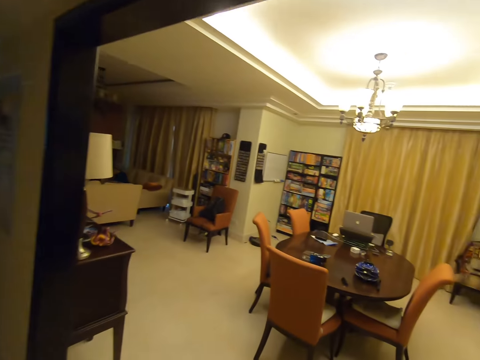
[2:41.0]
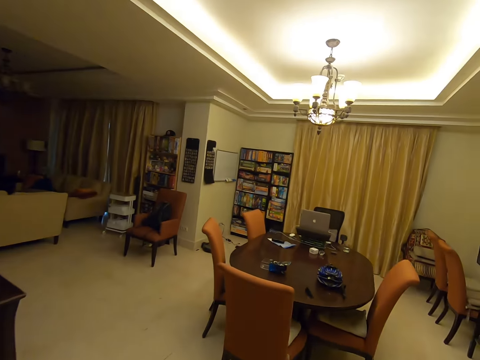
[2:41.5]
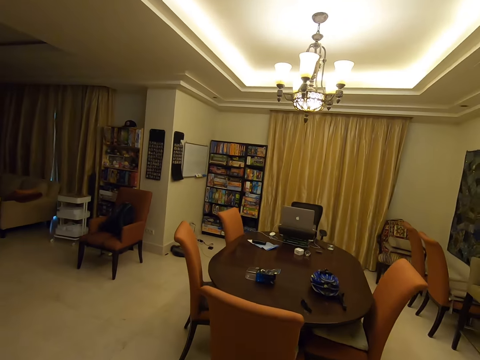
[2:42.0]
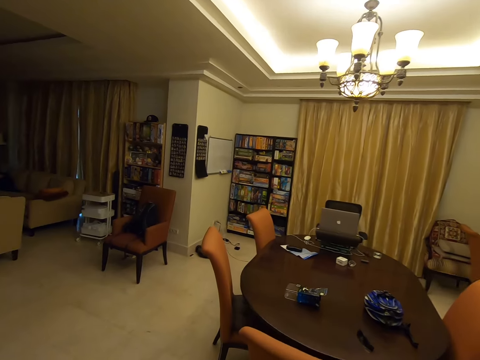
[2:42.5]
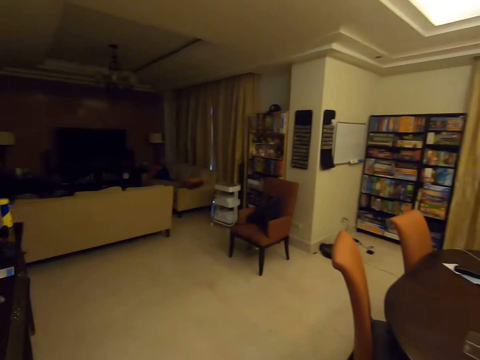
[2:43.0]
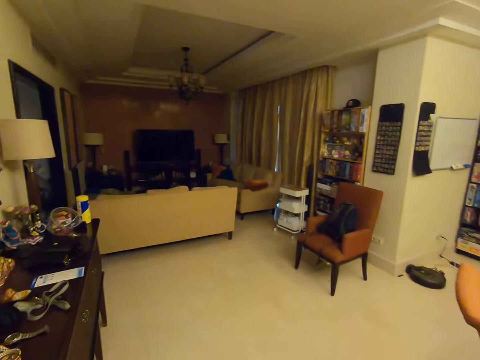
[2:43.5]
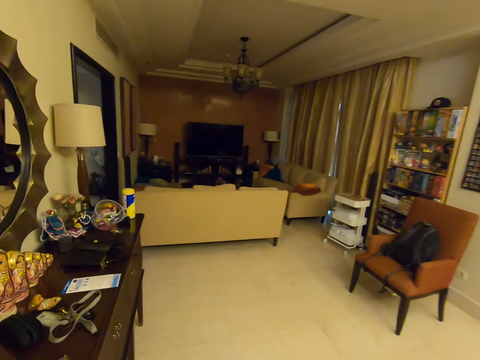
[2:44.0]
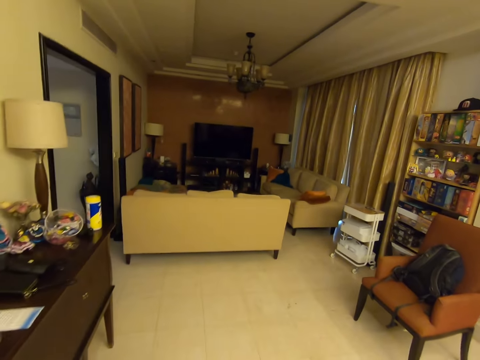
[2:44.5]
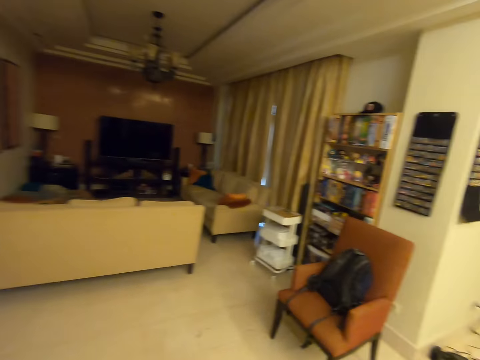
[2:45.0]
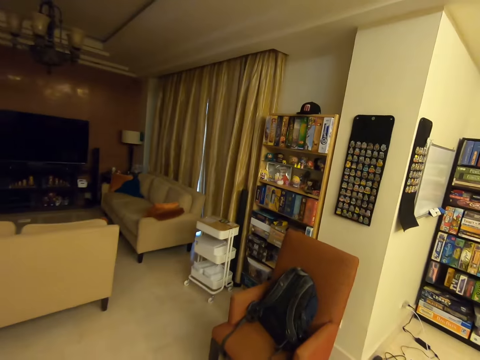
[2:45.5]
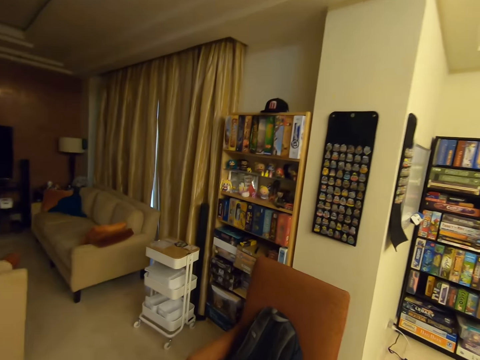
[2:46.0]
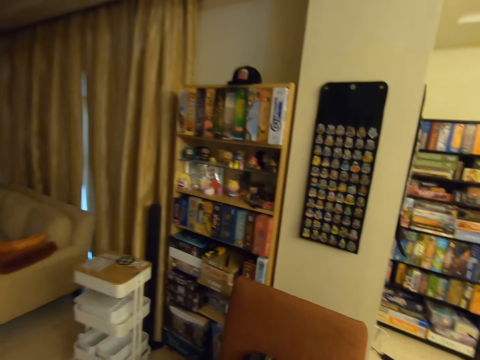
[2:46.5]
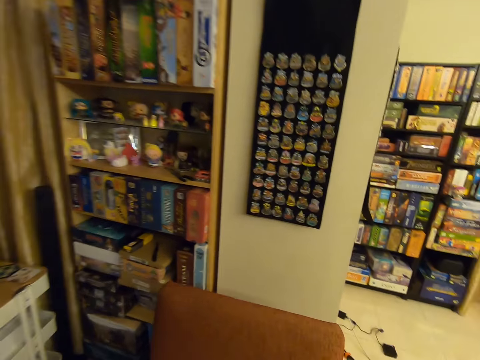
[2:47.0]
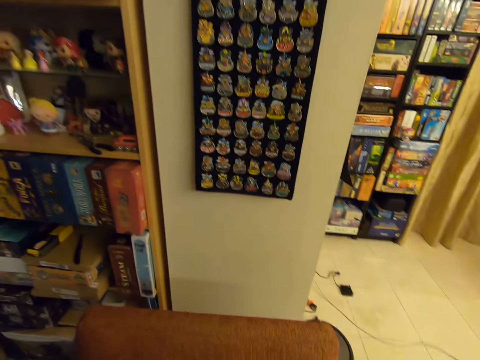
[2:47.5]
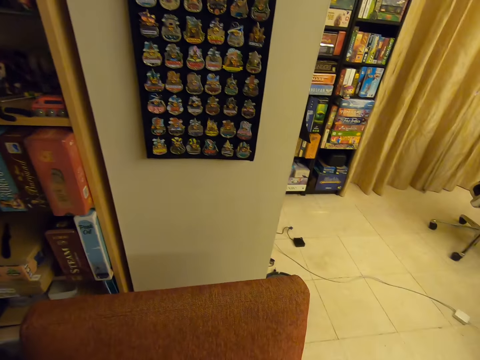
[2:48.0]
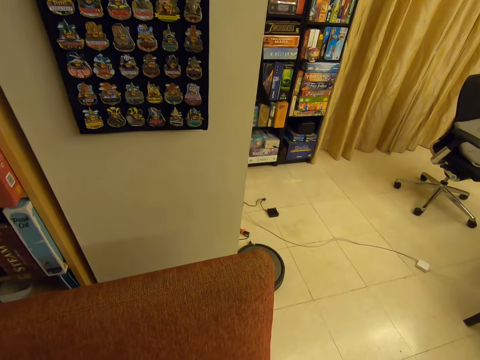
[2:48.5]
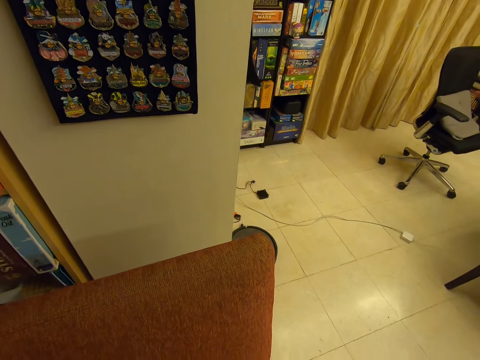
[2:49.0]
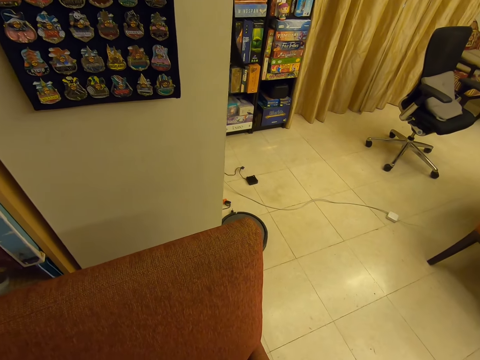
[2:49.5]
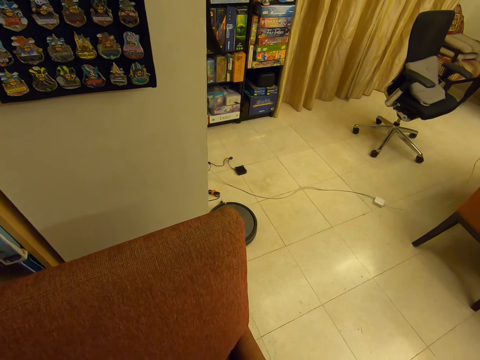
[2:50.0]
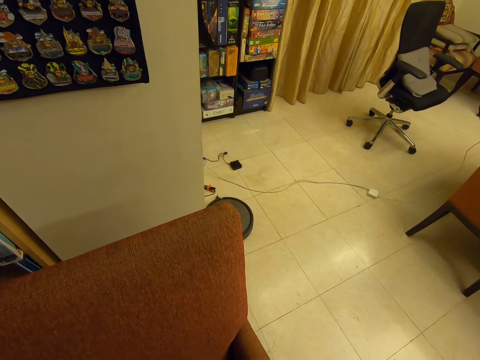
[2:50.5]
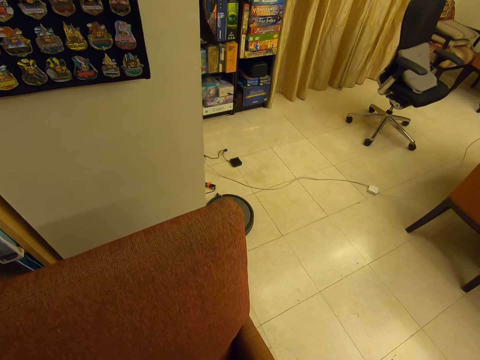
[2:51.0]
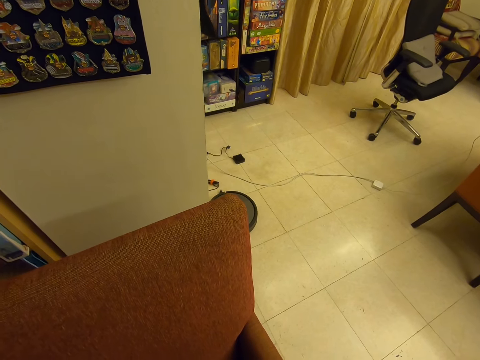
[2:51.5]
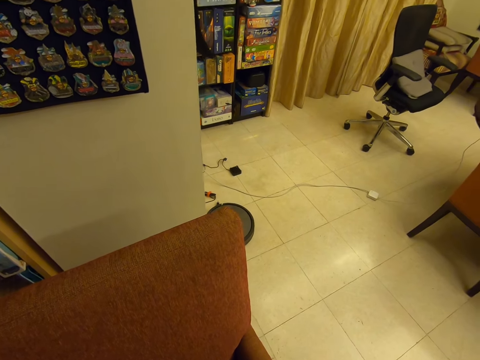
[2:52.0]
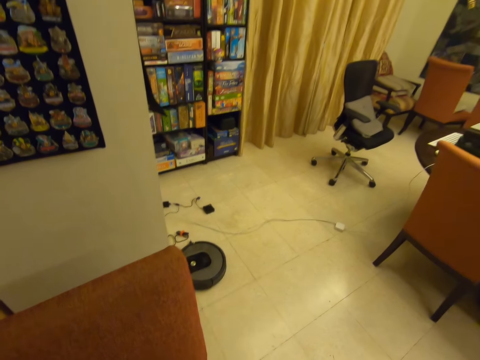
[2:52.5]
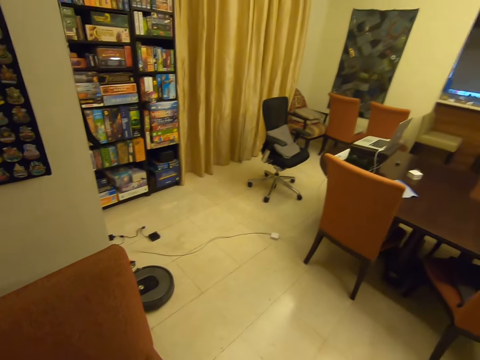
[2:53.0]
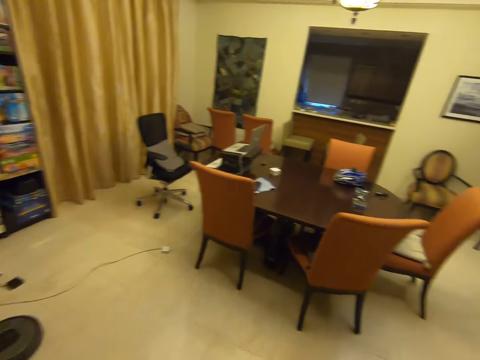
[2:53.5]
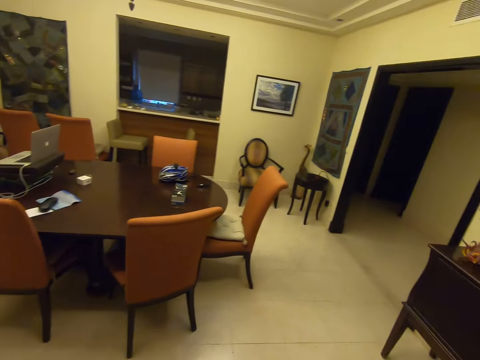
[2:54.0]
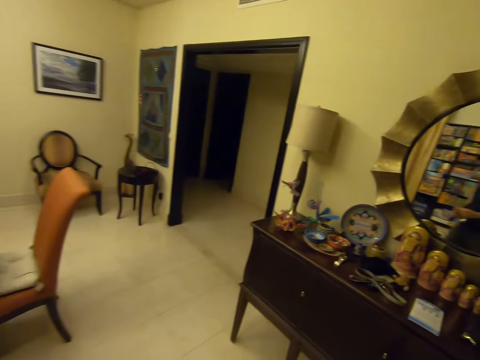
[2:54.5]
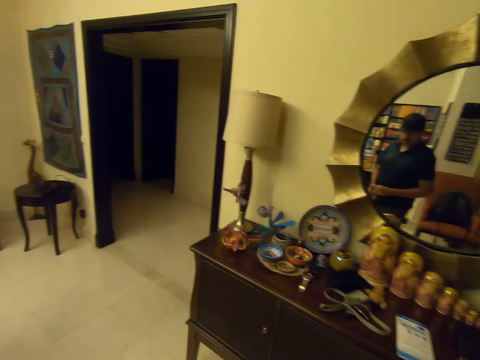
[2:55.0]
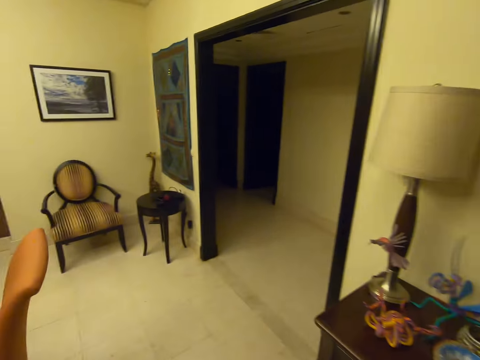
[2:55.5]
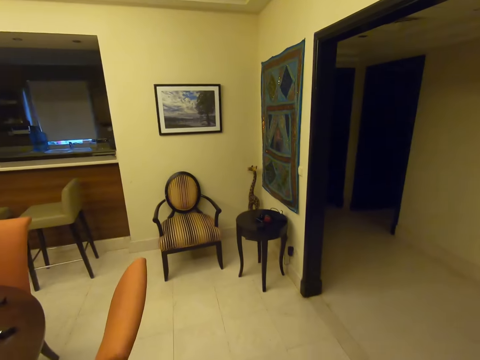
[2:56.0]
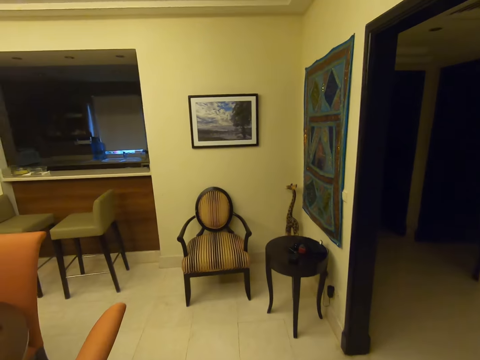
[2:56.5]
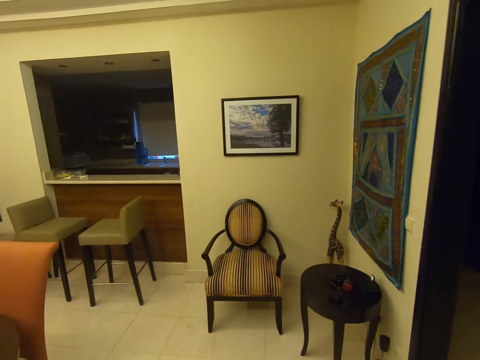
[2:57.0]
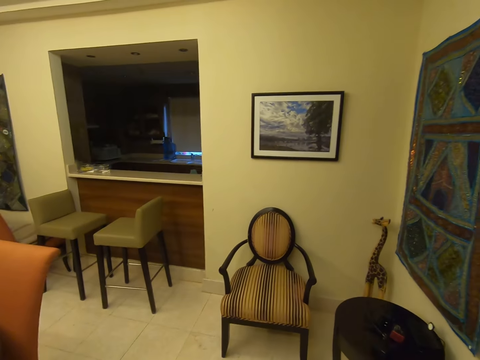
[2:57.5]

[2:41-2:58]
The camera wearer enters the sitting room. They stop near a couch. They turn back.

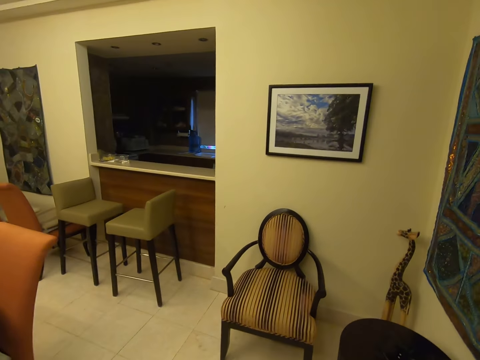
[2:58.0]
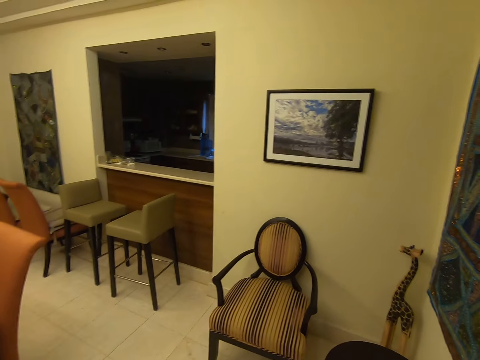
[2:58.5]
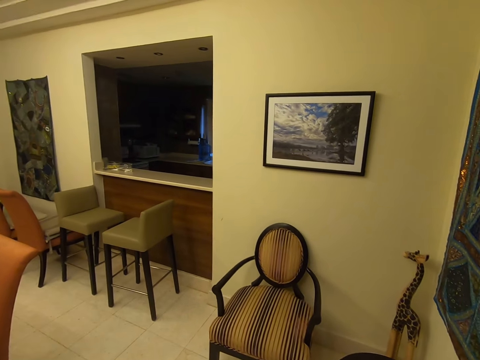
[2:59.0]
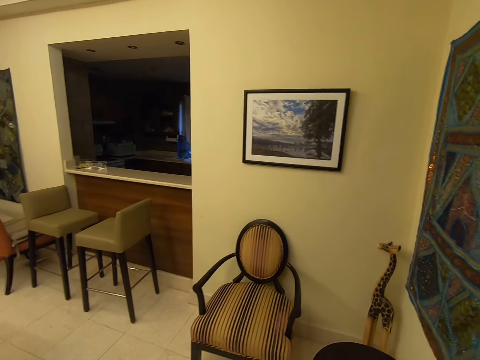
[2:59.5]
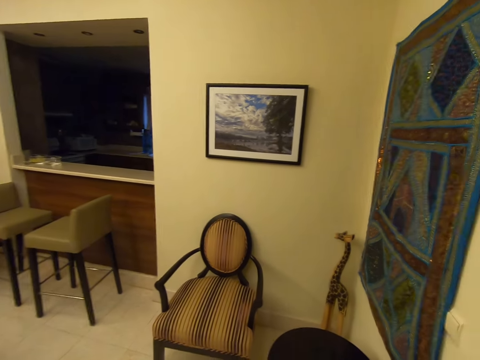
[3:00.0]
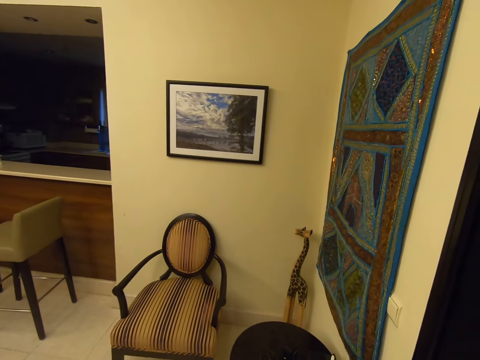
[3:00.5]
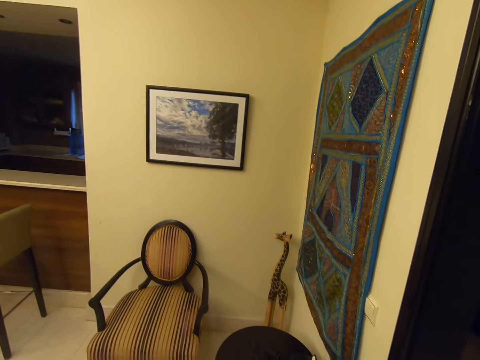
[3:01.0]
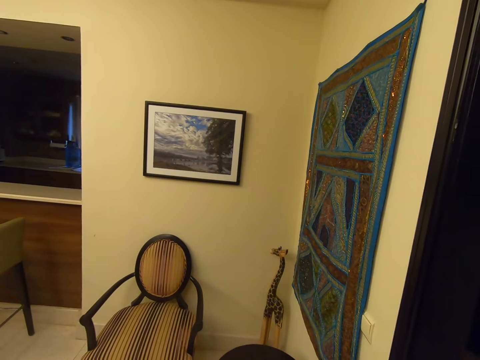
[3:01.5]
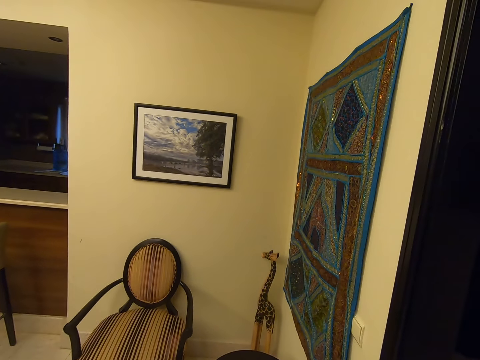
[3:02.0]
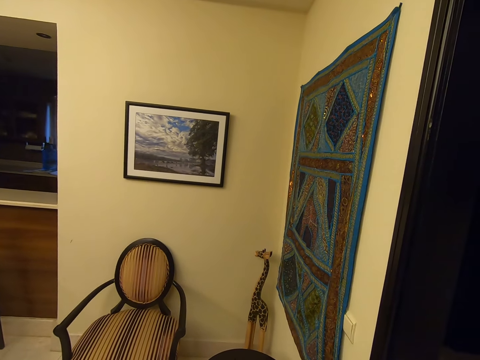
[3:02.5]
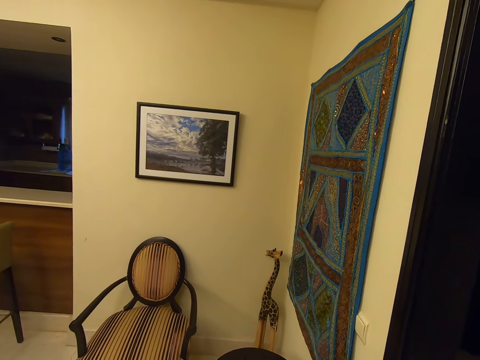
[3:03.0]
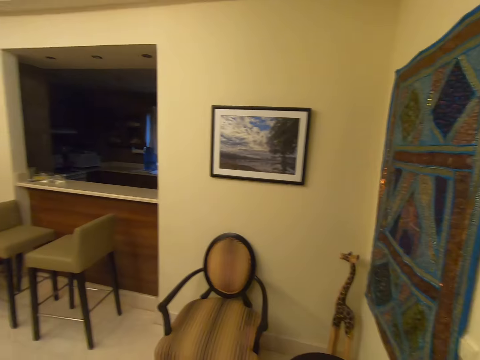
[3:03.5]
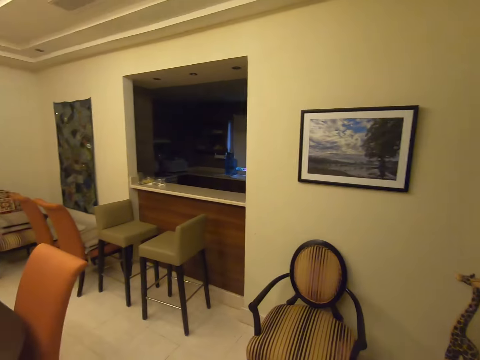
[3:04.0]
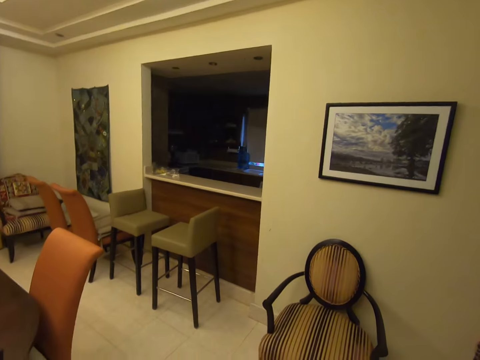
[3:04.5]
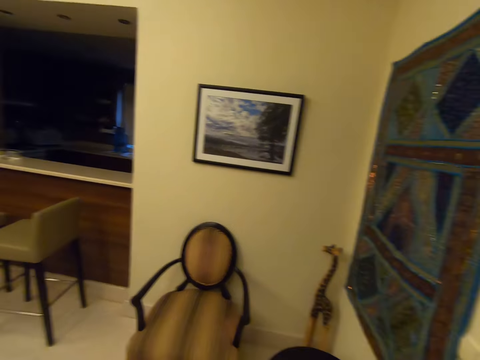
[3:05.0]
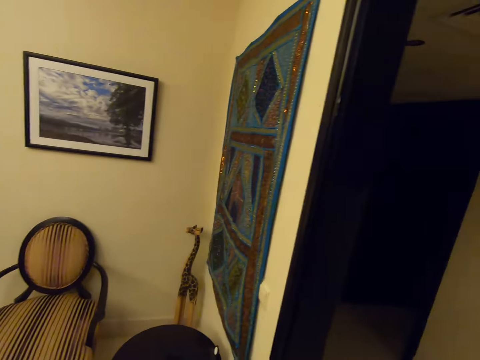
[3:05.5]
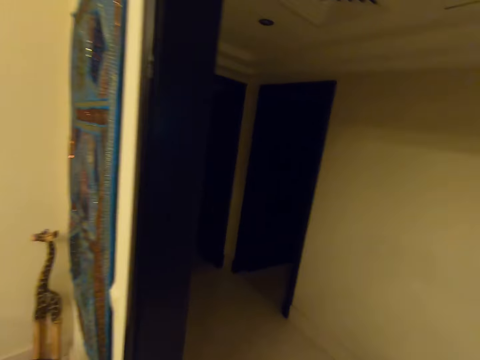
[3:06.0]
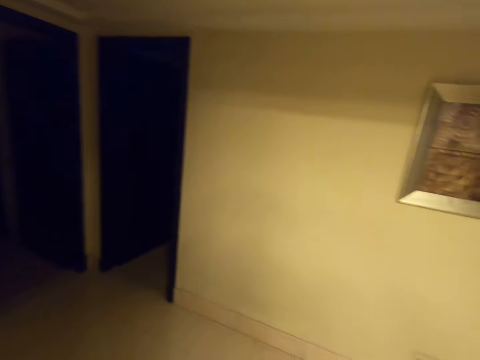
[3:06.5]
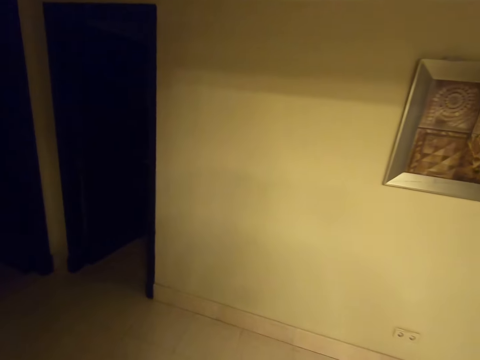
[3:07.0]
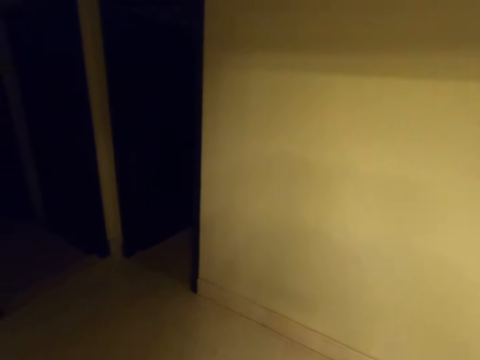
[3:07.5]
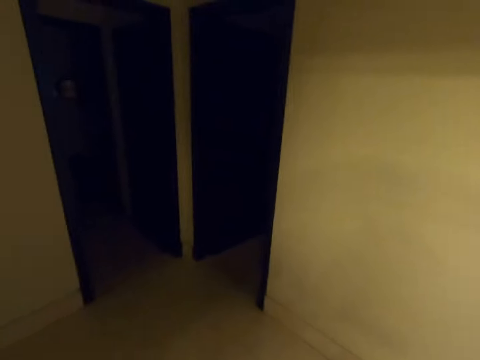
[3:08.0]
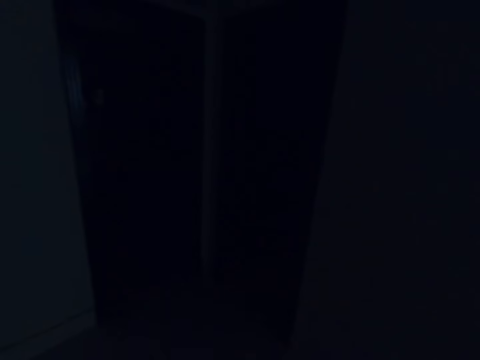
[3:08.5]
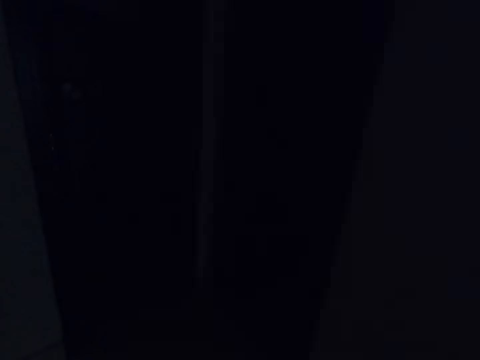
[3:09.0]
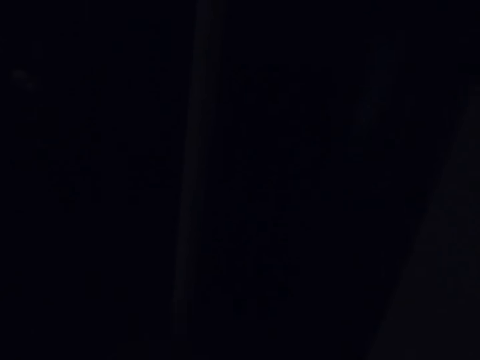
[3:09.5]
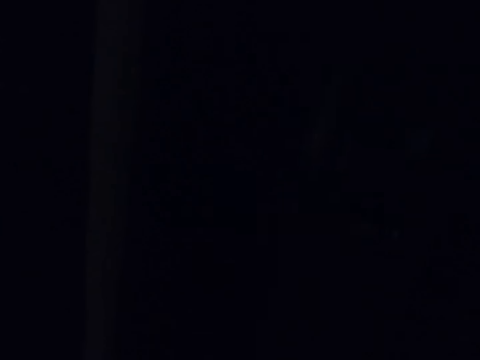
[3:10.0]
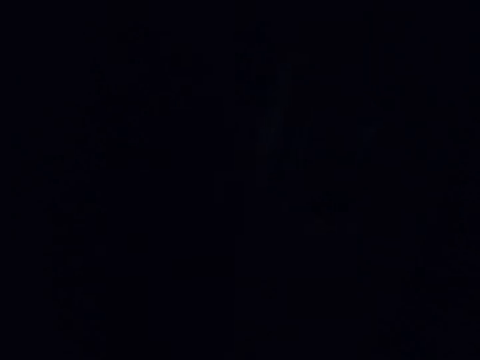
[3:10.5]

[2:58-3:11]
The camera wearer stares at a portrait.
